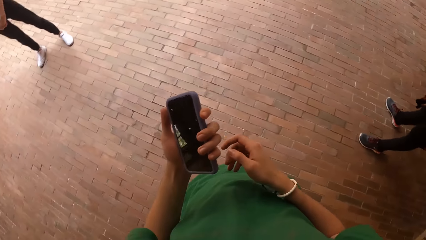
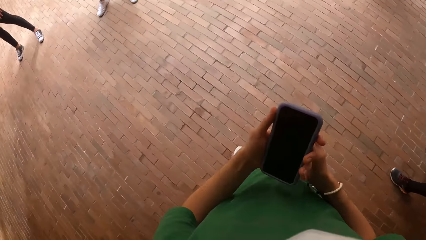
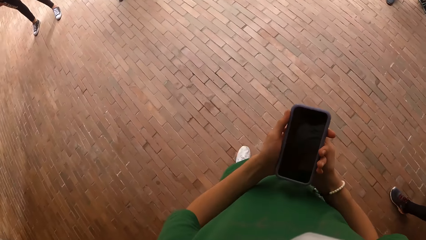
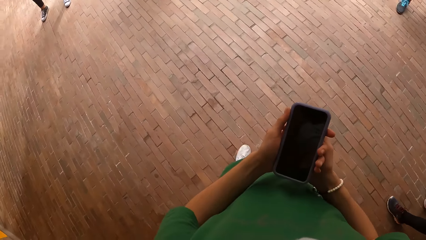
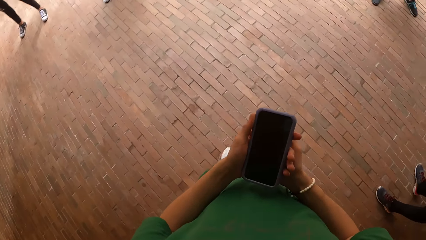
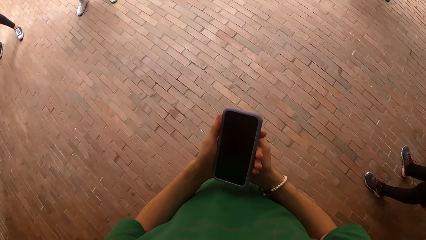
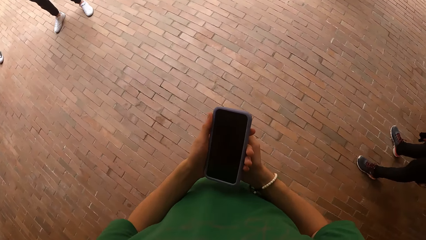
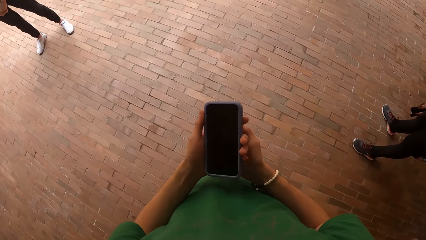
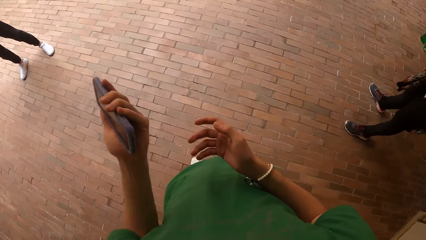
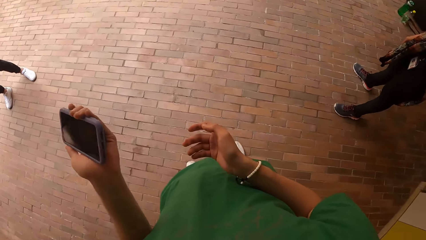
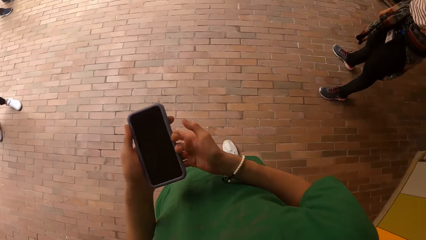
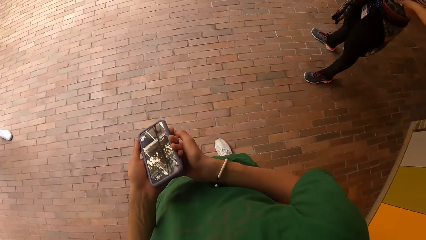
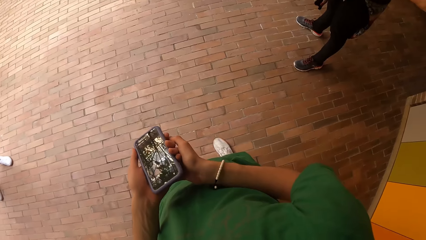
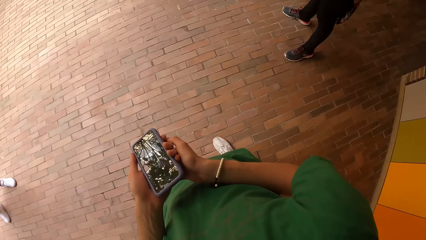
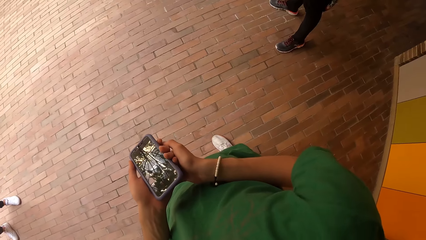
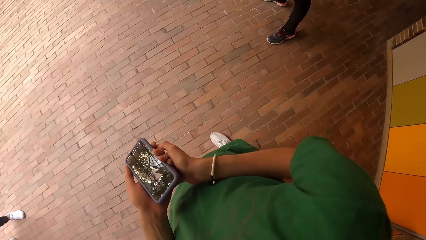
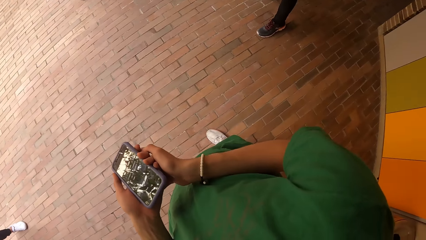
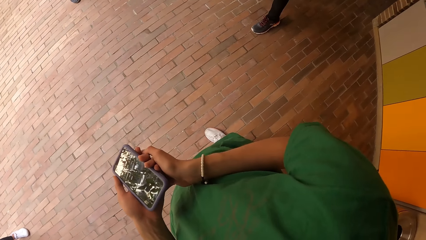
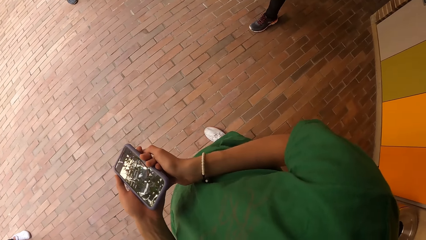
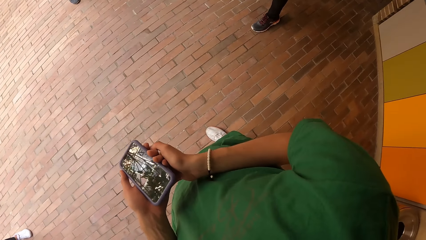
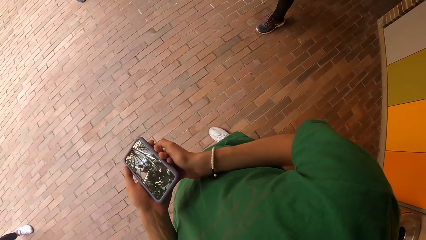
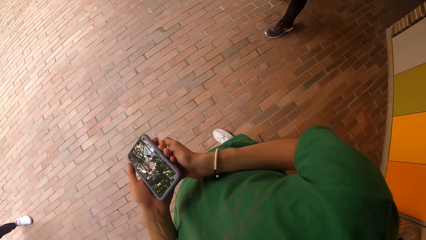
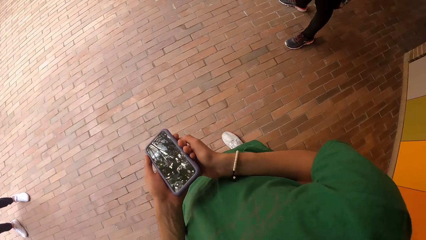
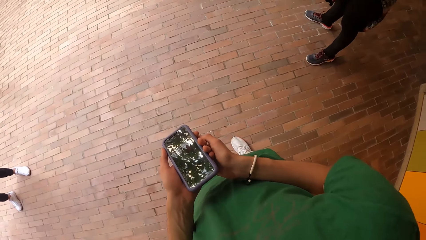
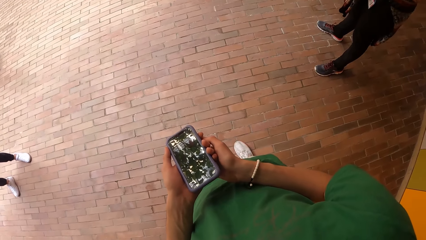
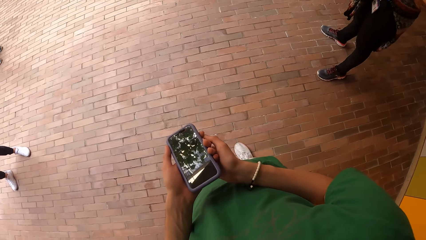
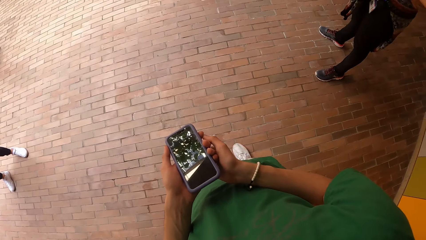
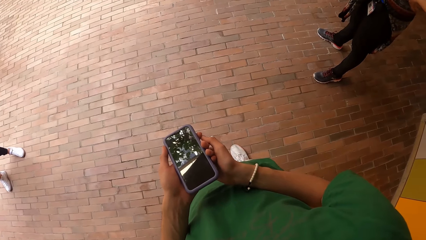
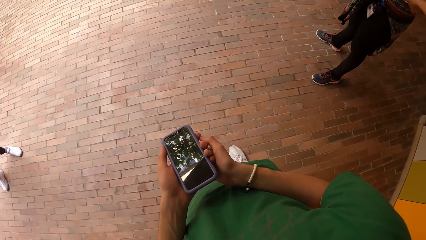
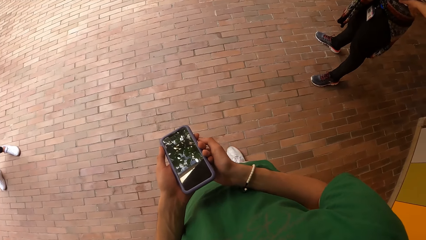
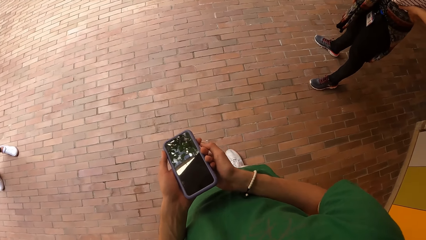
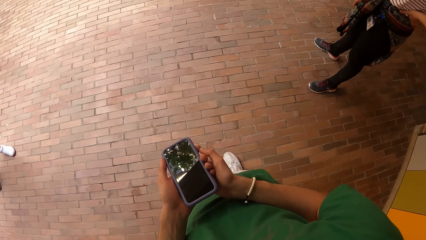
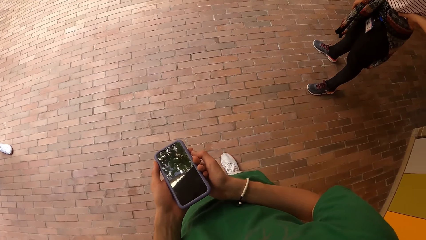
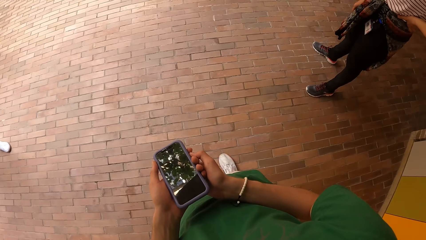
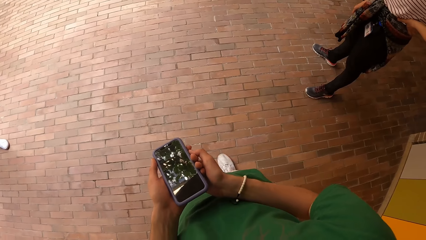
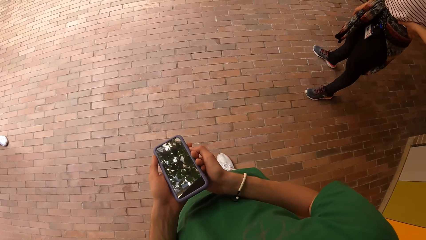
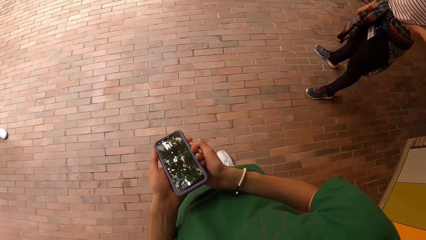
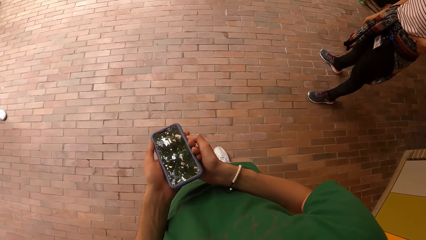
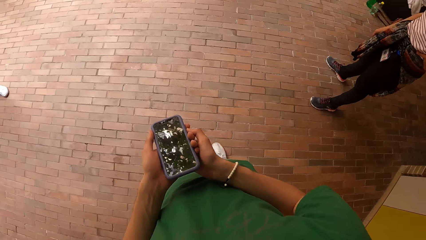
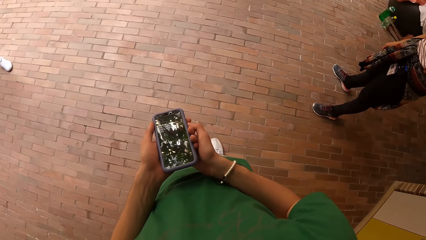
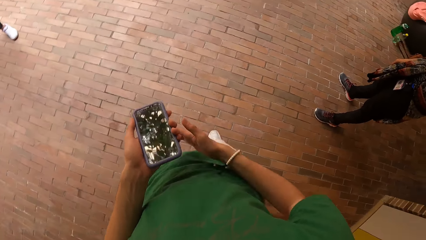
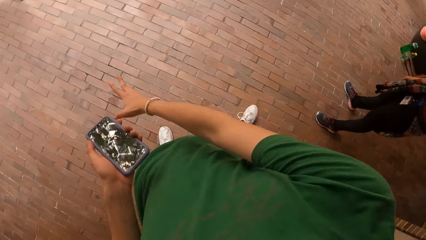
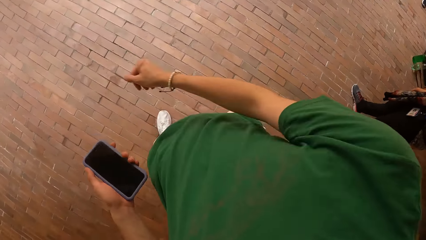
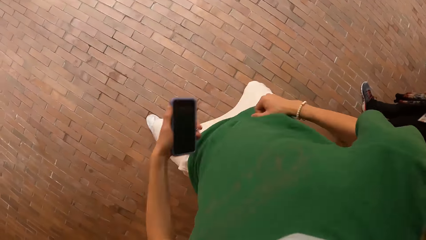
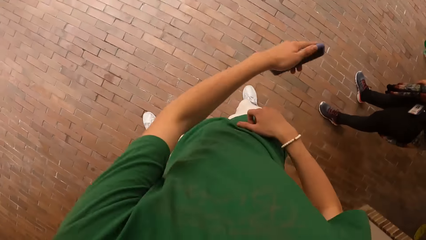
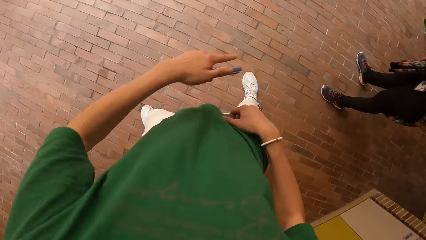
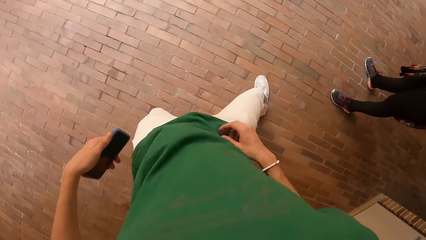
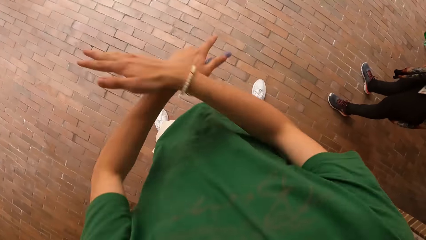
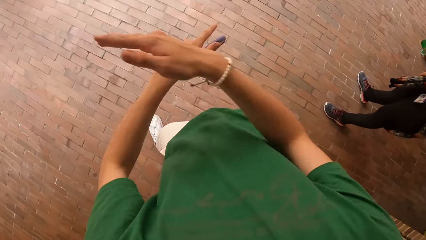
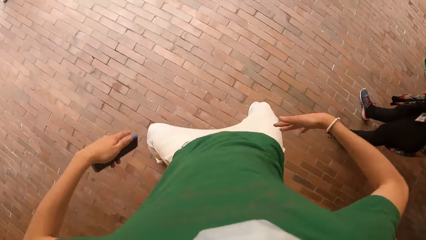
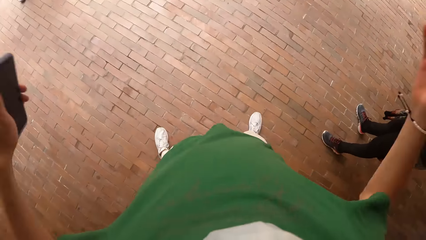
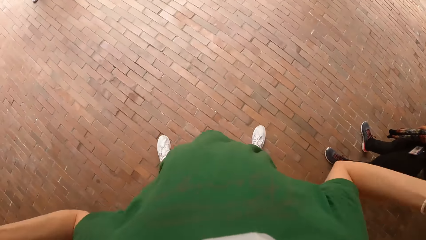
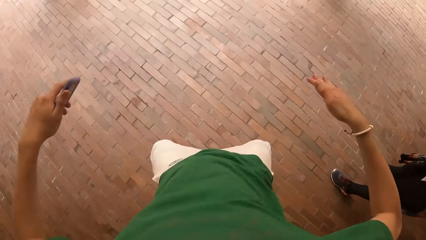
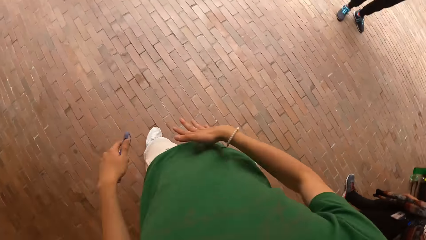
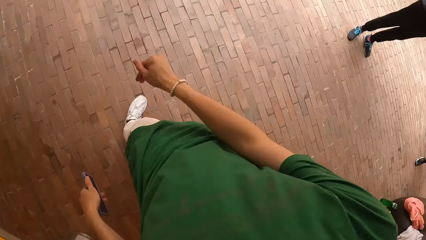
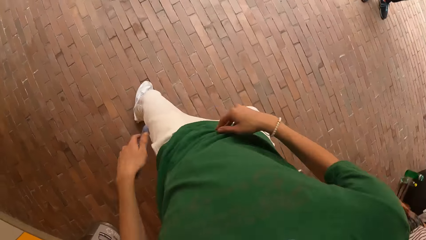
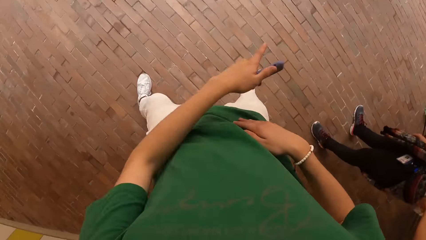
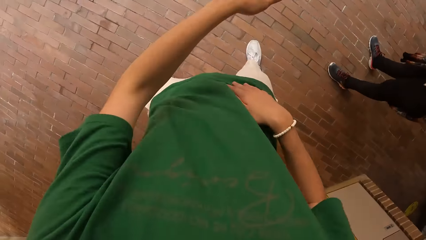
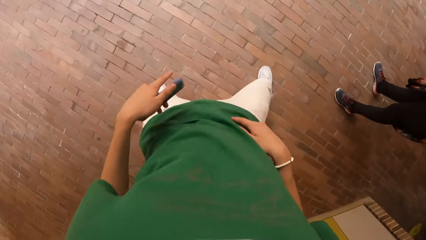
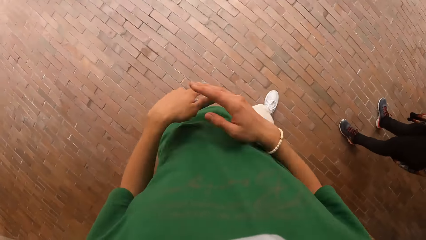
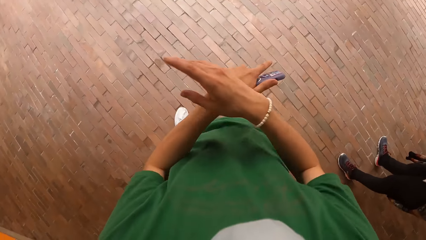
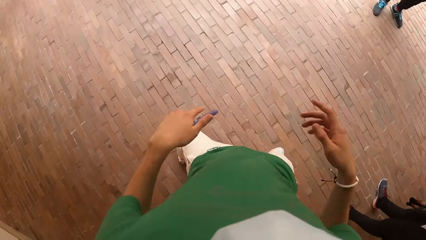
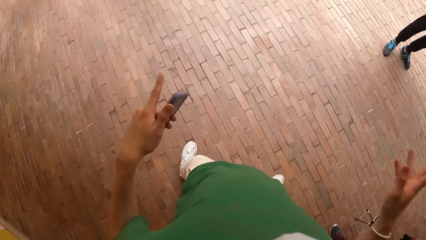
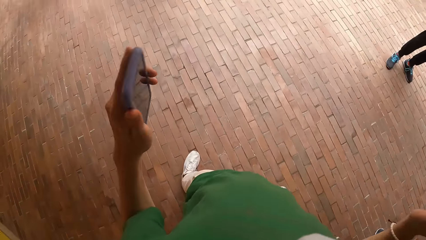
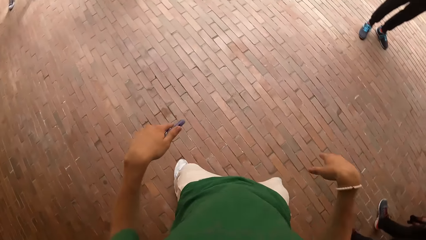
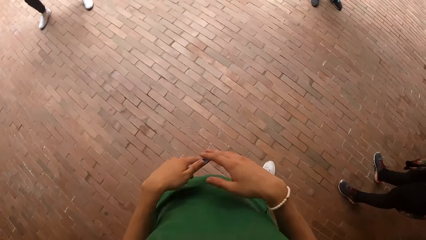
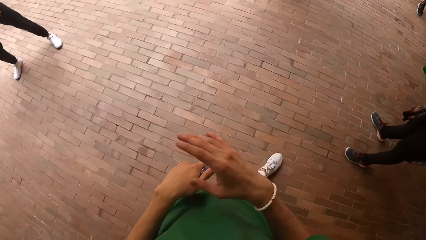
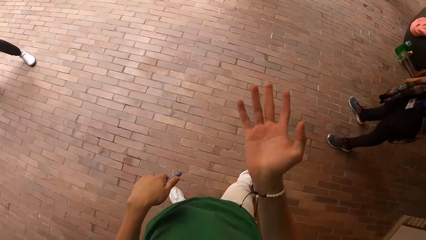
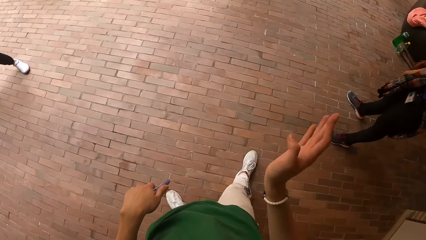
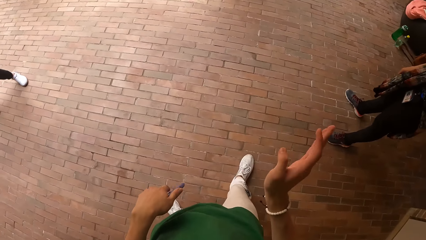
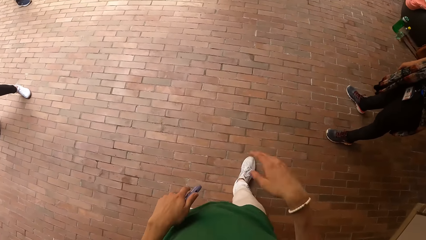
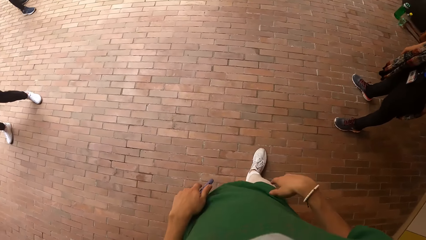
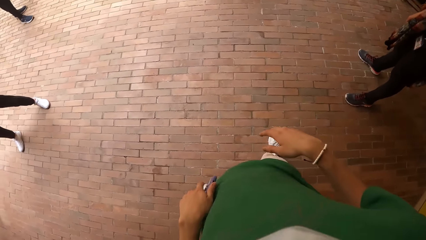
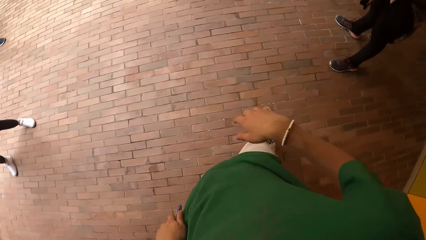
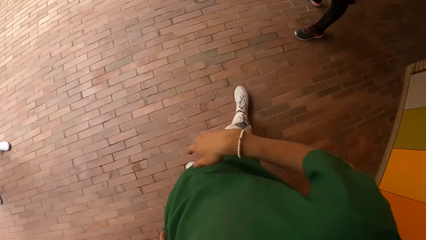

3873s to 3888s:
The camera wearer talks with people. They dance on the floor.
